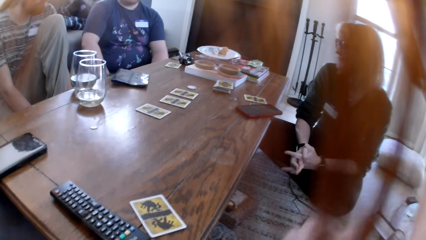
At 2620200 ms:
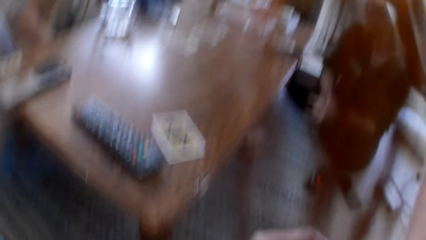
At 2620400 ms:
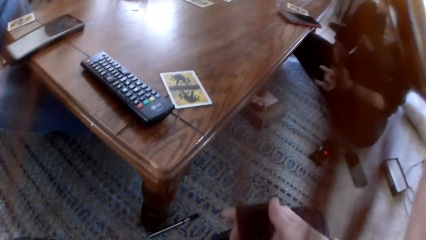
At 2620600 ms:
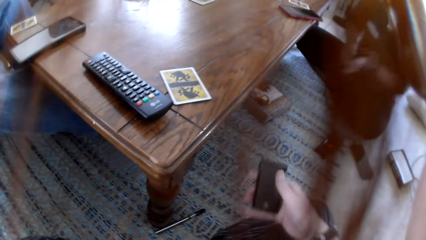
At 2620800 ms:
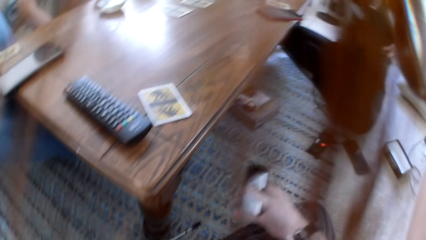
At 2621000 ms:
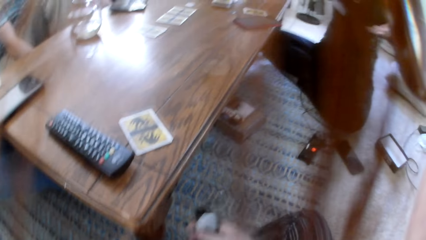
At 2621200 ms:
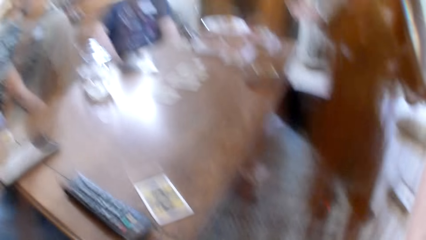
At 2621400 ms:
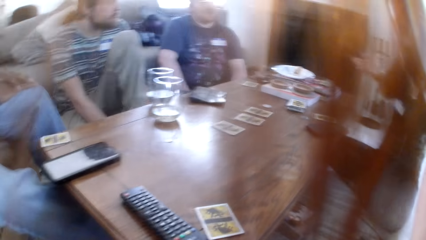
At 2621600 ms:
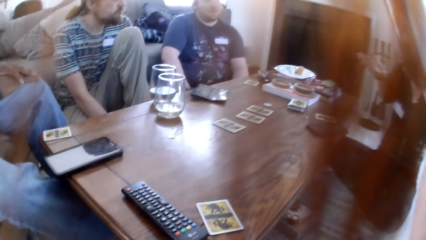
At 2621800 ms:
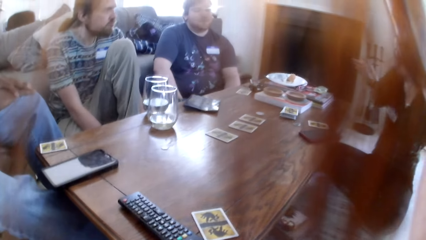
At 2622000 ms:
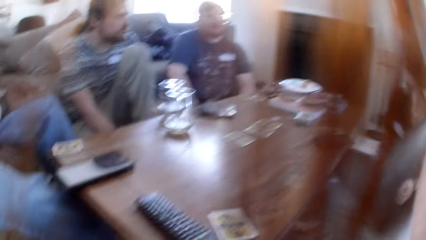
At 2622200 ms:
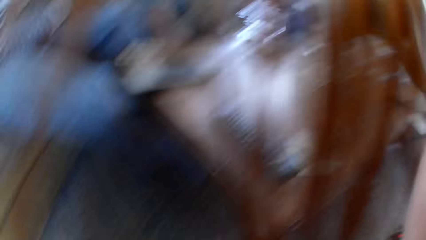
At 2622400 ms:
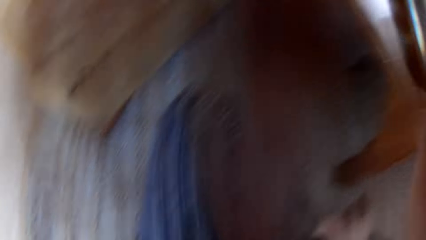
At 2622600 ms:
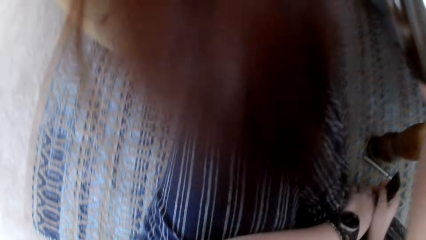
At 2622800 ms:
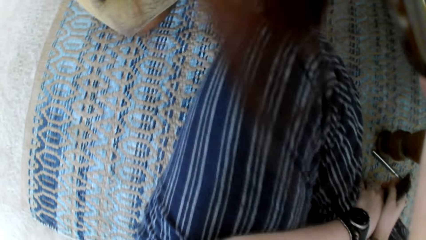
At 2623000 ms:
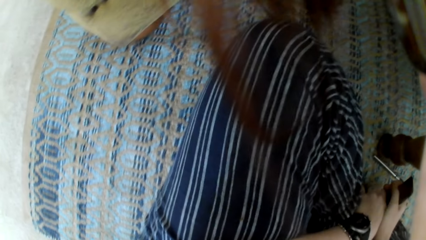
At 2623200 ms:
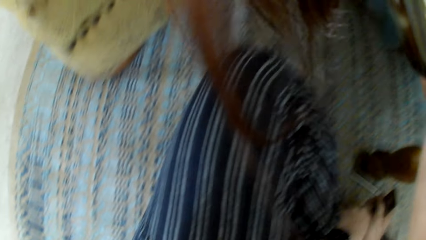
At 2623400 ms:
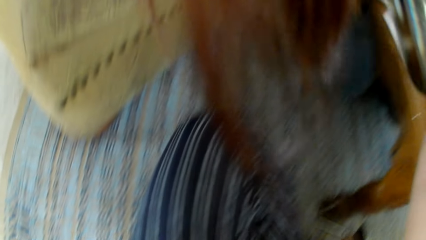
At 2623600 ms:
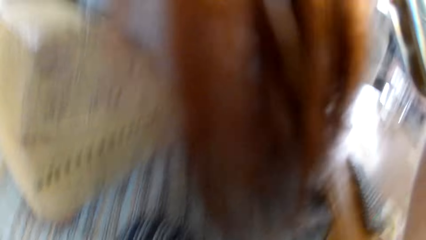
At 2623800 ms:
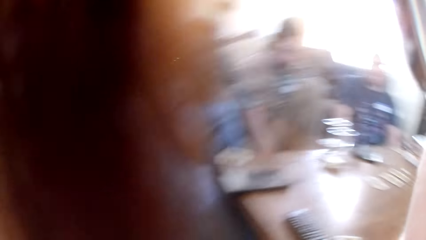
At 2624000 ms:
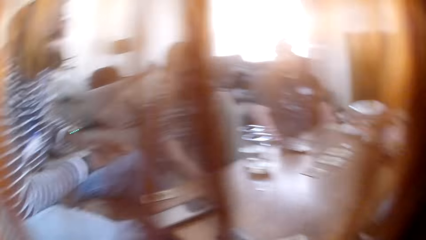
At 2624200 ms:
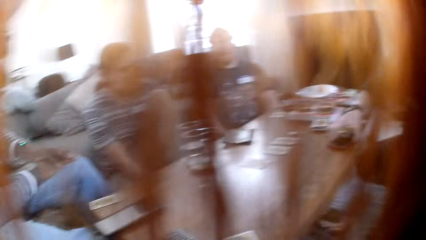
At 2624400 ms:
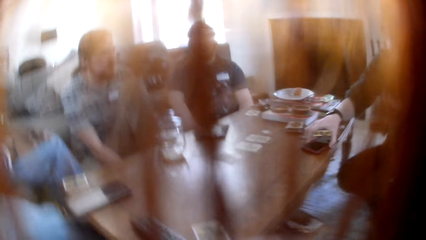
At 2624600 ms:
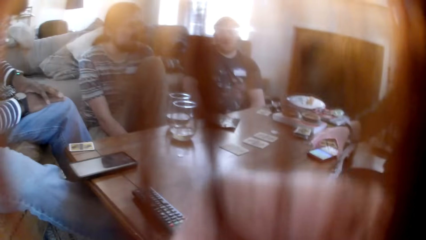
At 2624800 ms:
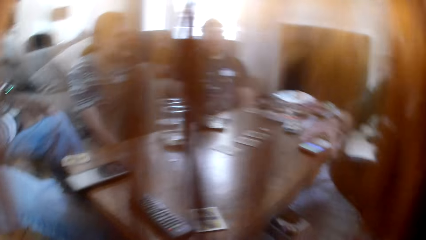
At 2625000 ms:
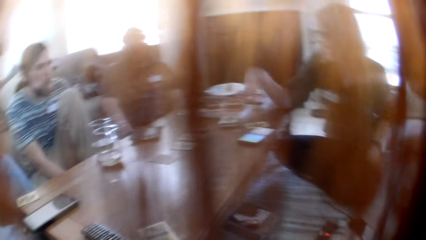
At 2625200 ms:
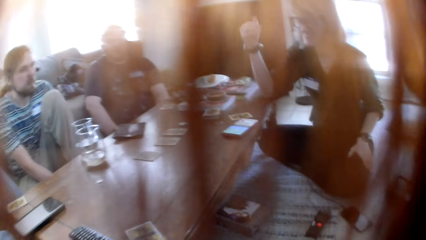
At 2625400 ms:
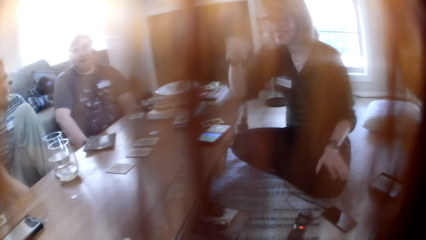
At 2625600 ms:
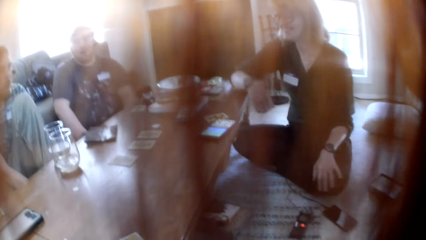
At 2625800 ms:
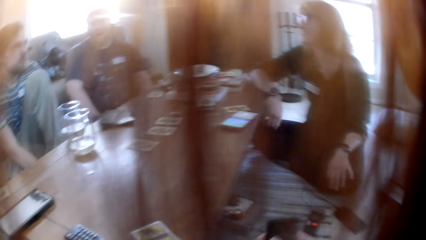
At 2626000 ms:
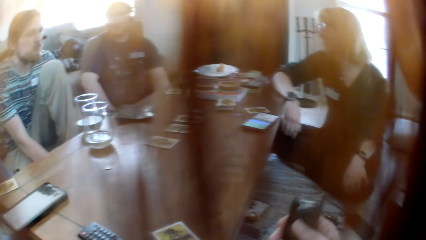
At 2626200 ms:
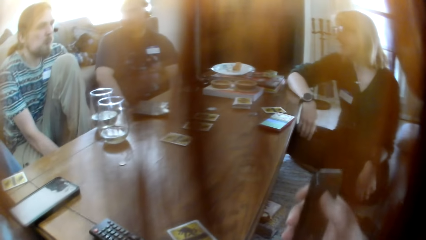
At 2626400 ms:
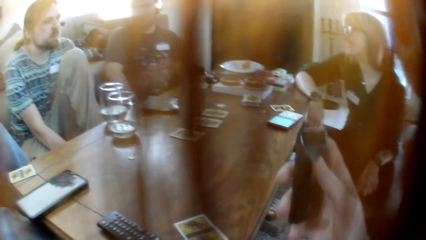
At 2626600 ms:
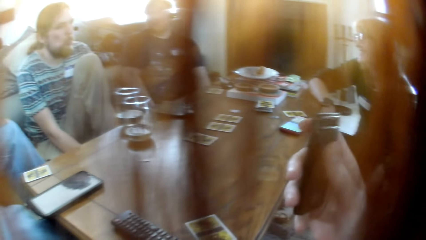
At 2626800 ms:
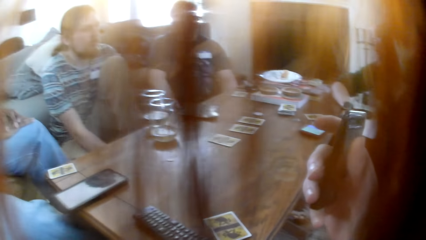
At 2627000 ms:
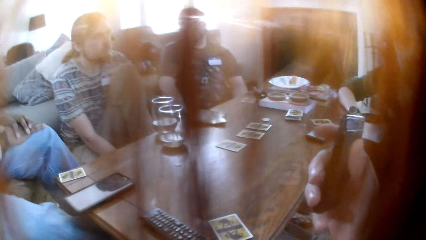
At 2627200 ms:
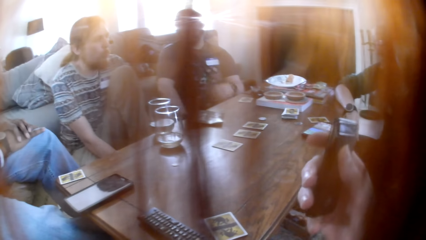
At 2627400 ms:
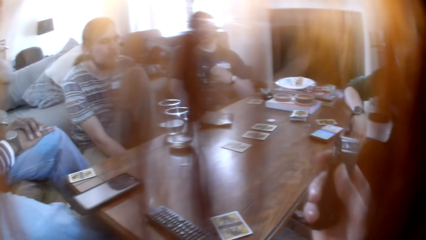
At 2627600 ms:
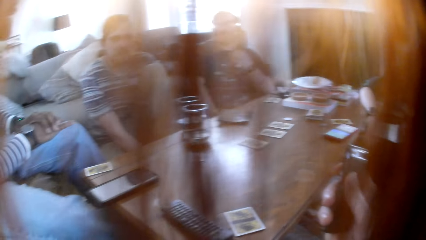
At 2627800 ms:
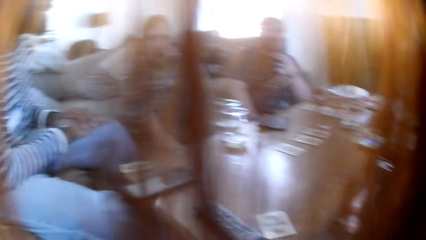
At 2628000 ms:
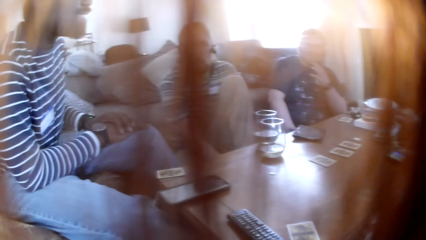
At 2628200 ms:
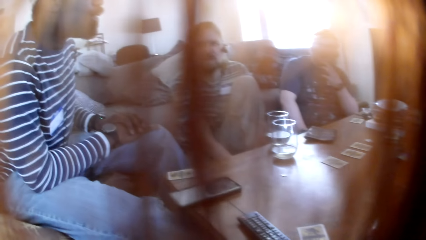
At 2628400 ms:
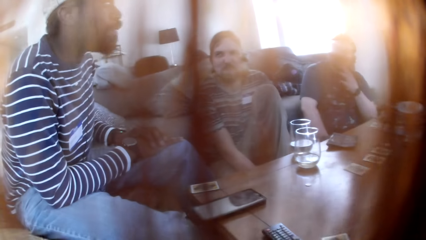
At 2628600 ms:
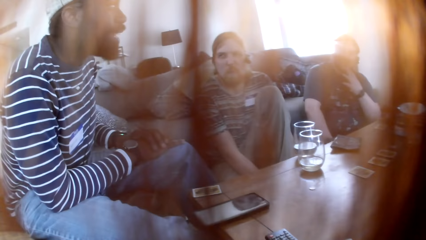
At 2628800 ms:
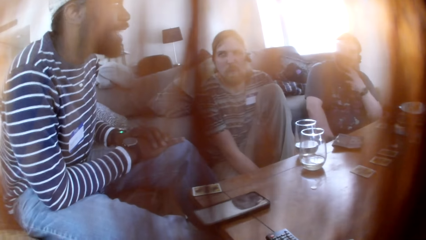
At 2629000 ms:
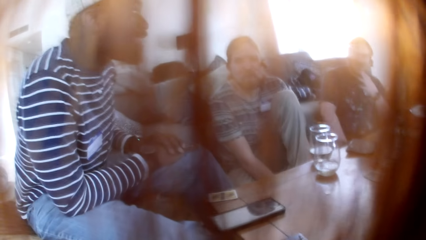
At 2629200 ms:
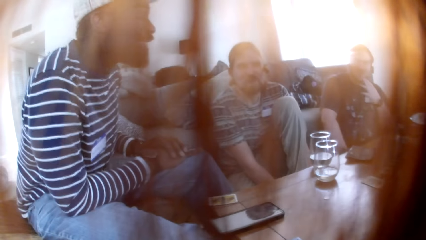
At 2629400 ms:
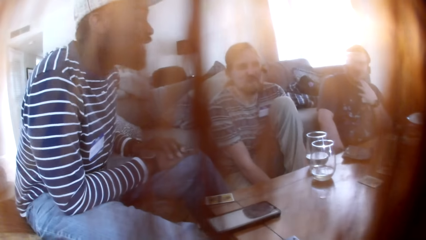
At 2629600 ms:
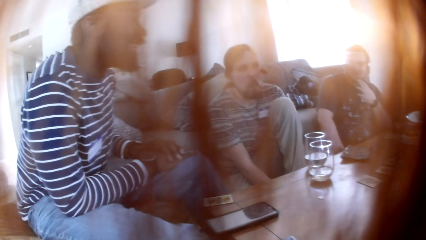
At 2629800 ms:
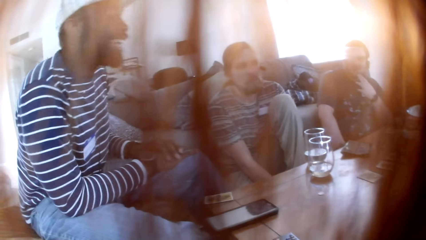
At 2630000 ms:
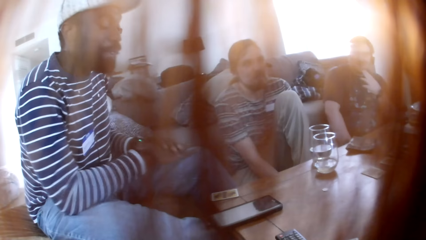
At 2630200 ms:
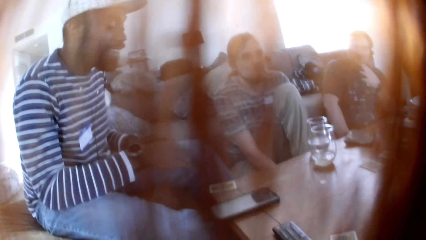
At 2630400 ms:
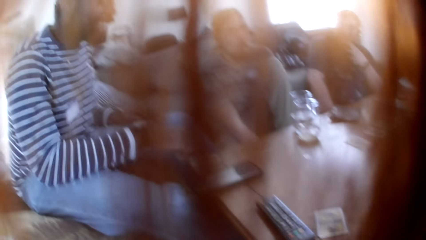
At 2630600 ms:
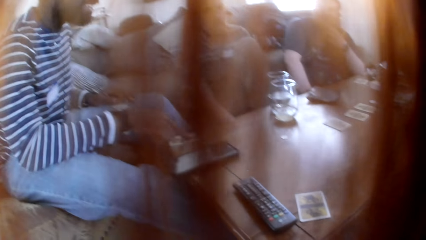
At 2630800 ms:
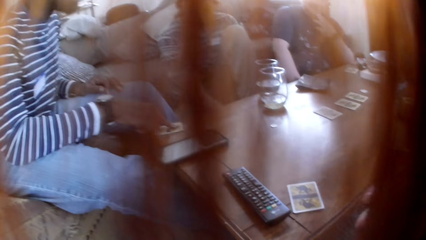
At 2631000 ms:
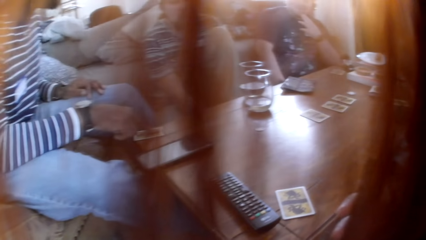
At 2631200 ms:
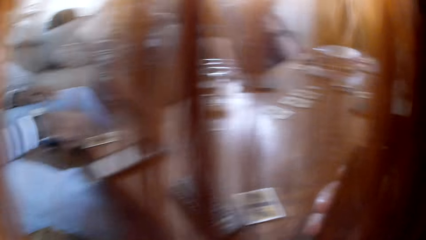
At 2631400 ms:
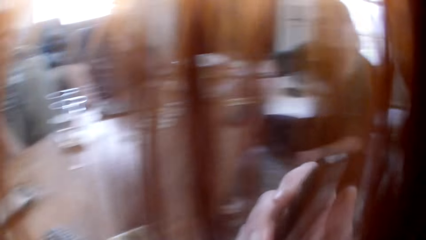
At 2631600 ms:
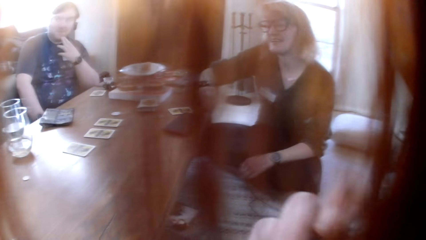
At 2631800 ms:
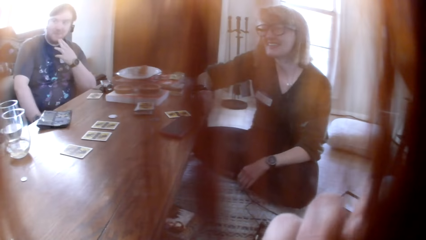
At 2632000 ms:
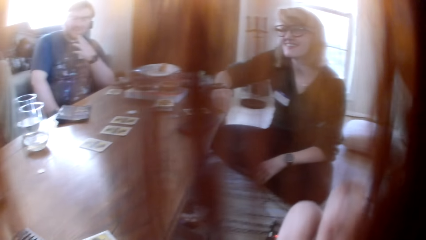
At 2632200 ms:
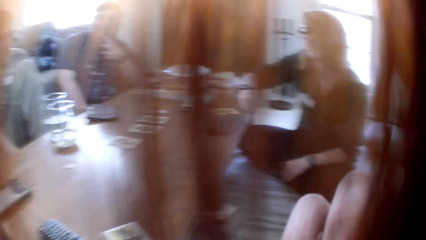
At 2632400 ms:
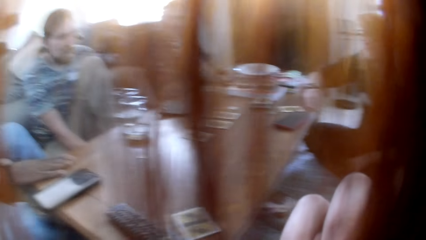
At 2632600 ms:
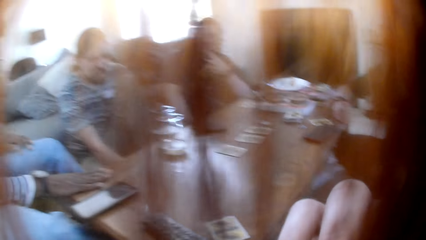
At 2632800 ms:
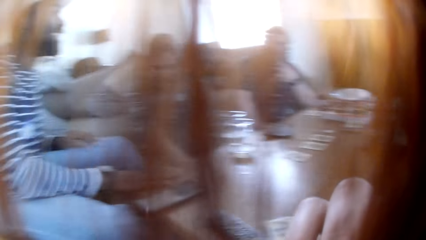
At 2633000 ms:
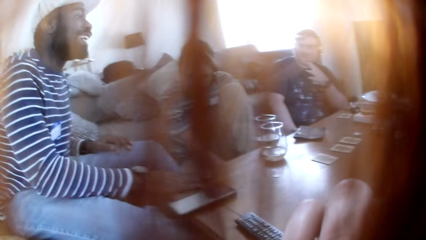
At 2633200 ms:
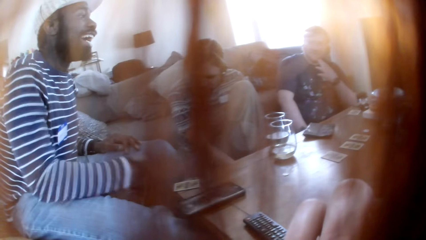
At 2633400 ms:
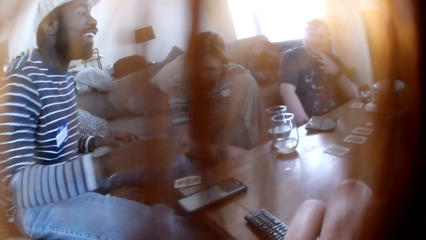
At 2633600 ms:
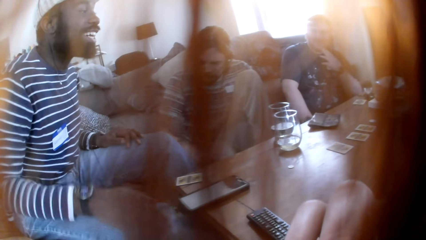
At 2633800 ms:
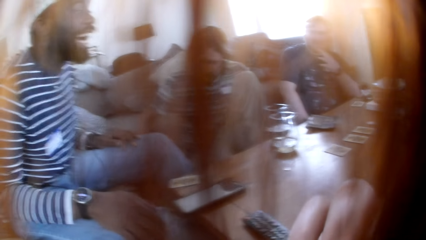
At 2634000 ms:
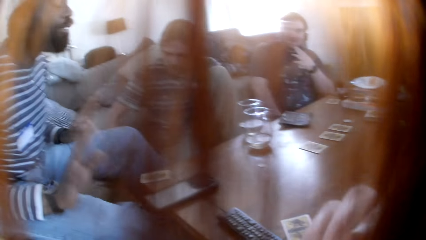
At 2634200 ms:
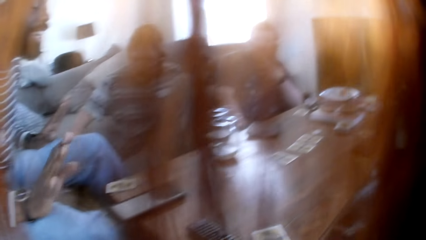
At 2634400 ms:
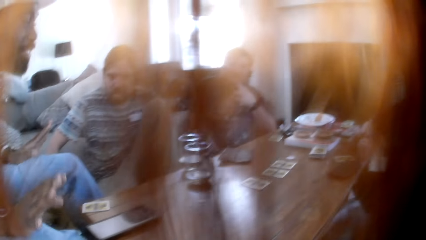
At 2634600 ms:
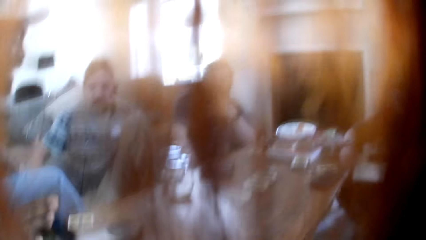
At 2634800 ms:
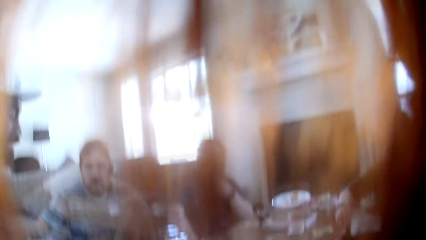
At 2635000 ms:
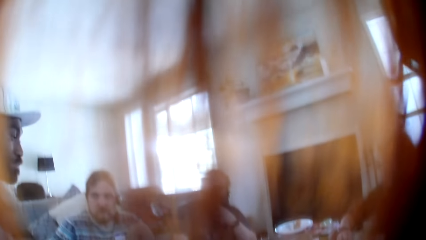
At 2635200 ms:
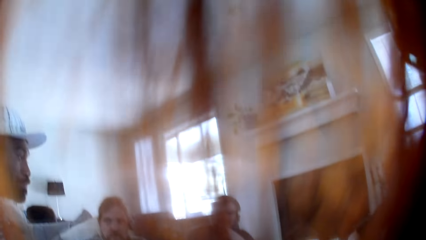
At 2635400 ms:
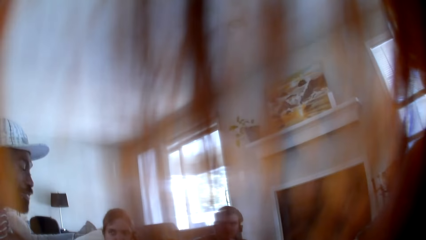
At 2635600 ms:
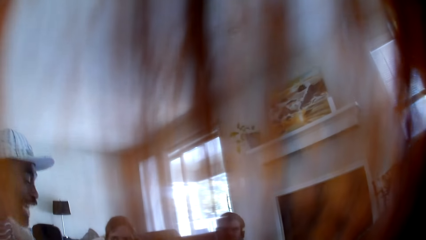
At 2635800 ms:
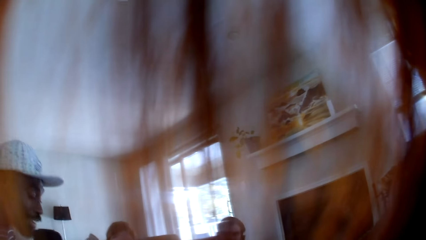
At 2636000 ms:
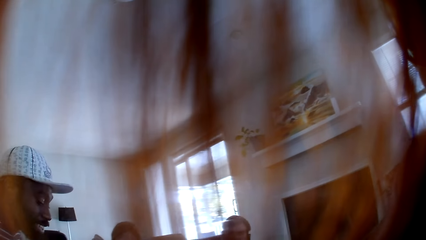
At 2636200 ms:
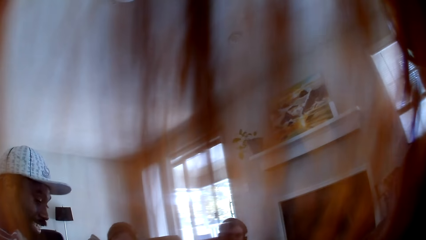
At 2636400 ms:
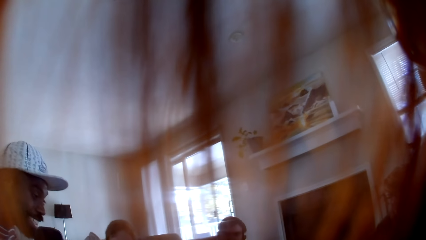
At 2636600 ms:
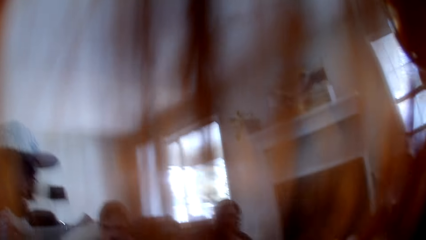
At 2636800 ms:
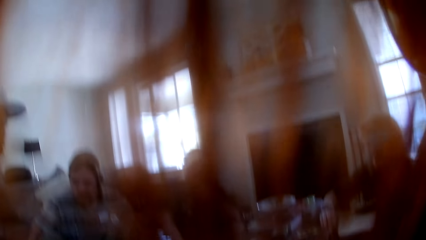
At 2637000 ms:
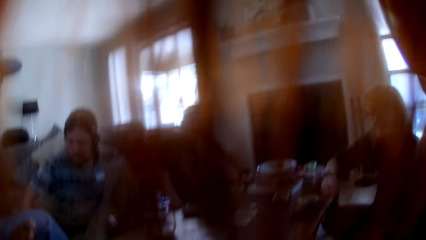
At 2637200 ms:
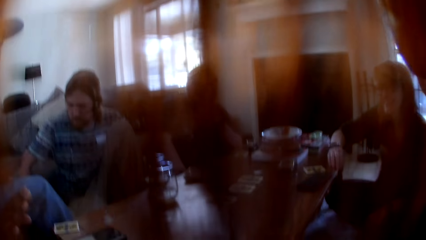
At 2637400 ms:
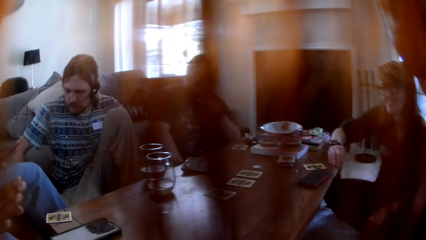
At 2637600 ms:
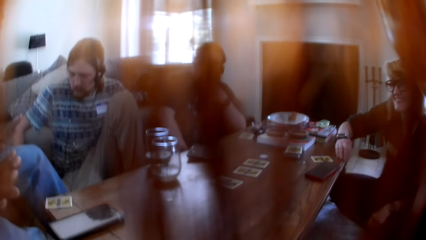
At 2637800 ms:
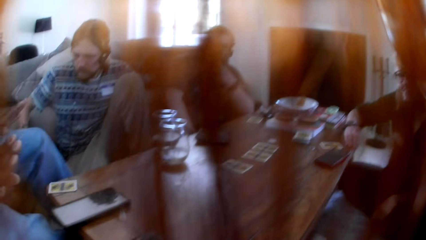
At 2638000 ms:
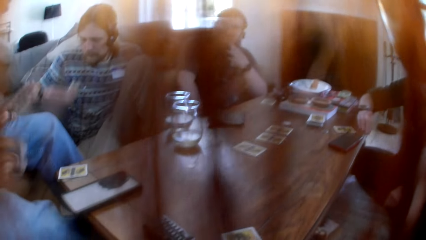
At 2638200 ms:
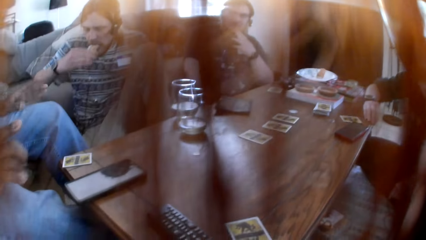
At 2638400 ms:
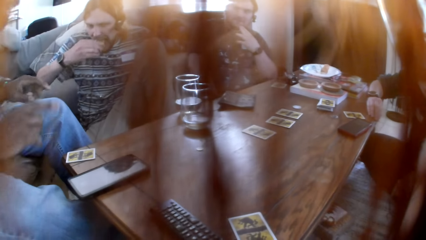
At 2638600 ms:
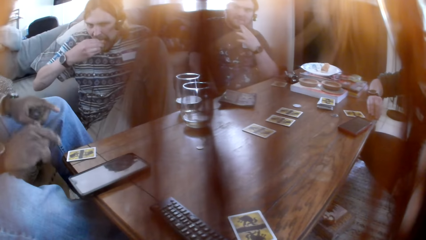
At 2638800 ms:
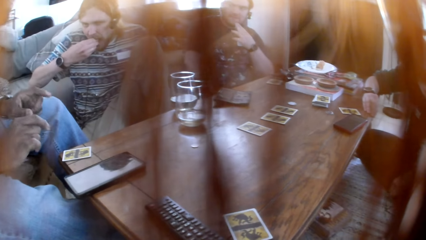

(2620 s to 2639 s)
The camera wearer moves a phone on the hand. They look at the colleagues. They laugh at the colleagues. They look at the colleagues. A woman talks to the colleagues. A man talks to another man. The camera wearer looks at the other man. The other man talks to the colleagues. The woman responds to the other man. The camera wearer looks at the other man.
